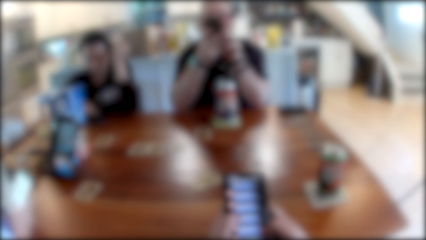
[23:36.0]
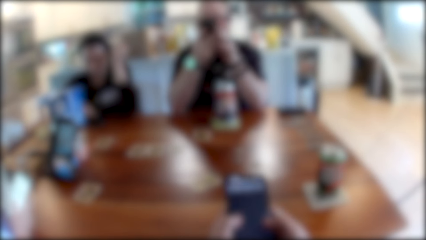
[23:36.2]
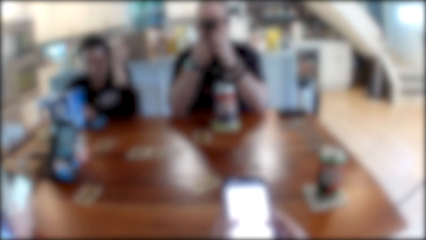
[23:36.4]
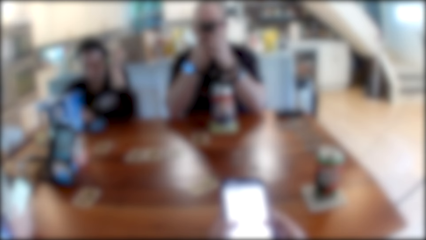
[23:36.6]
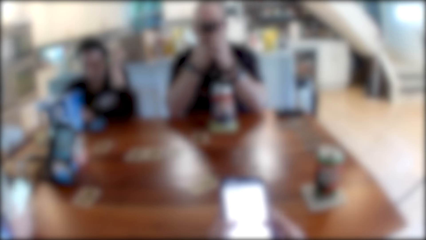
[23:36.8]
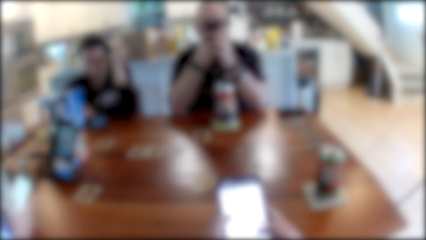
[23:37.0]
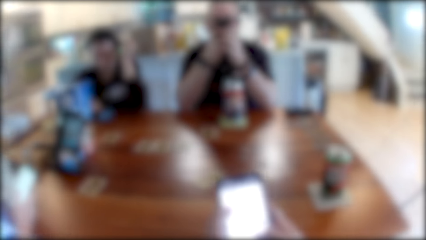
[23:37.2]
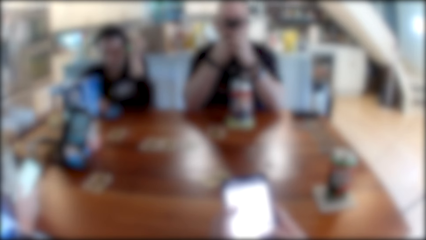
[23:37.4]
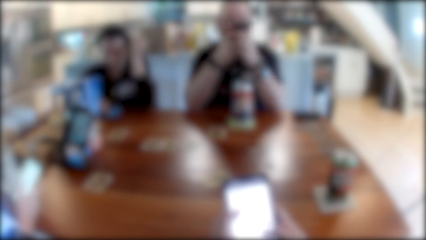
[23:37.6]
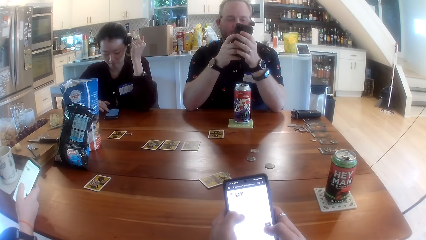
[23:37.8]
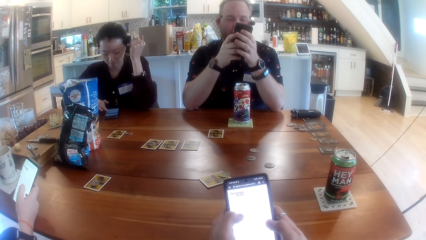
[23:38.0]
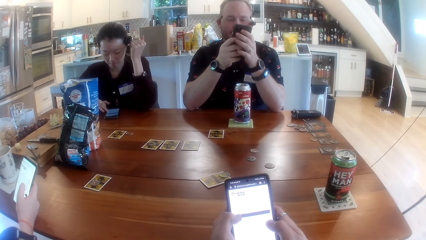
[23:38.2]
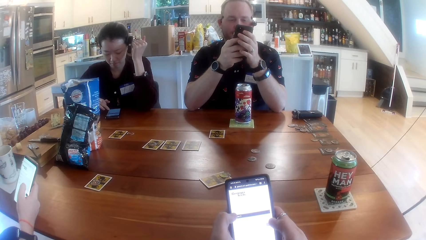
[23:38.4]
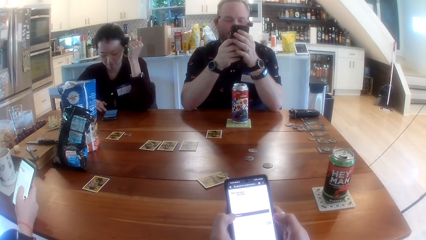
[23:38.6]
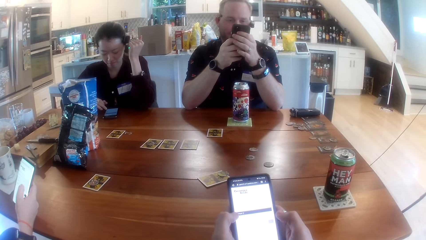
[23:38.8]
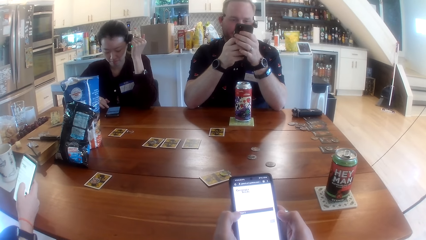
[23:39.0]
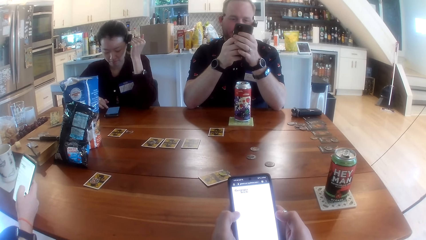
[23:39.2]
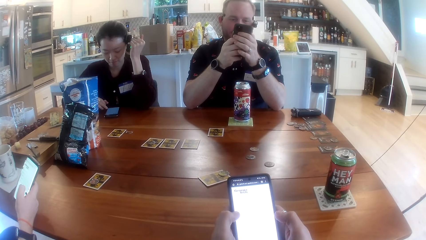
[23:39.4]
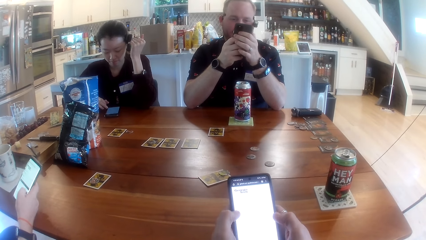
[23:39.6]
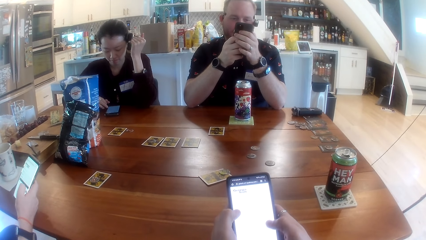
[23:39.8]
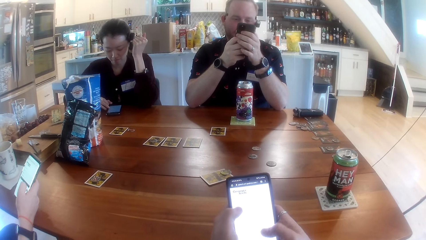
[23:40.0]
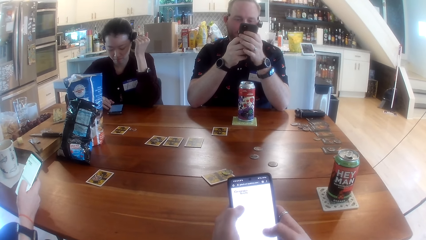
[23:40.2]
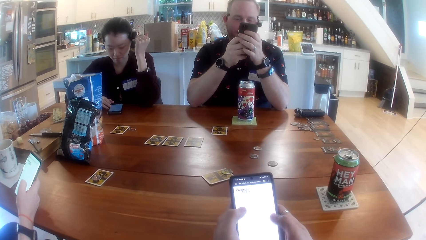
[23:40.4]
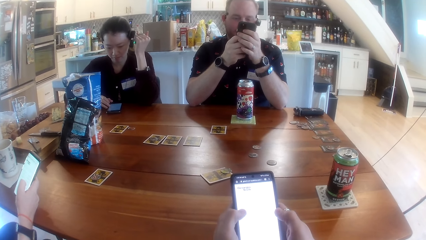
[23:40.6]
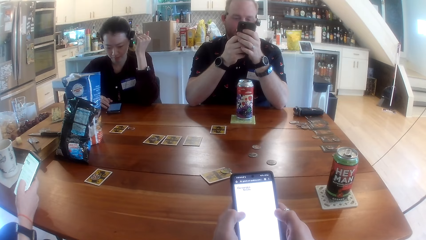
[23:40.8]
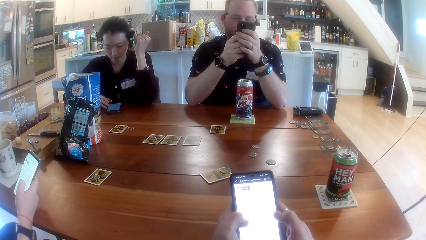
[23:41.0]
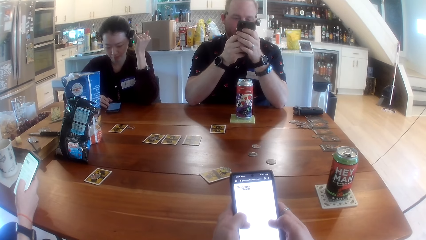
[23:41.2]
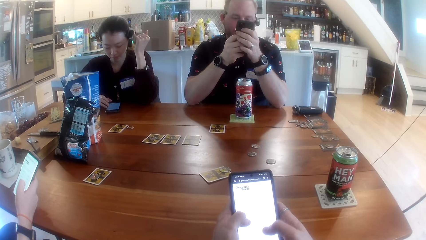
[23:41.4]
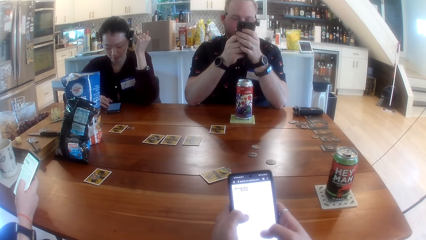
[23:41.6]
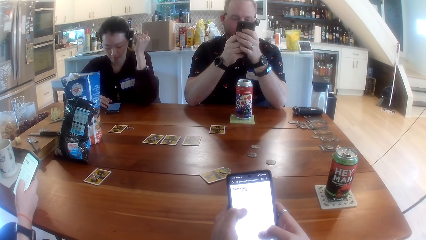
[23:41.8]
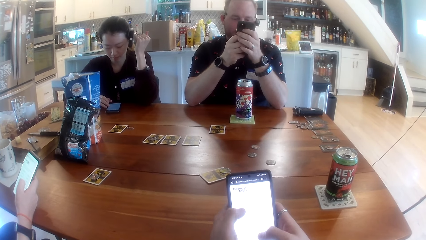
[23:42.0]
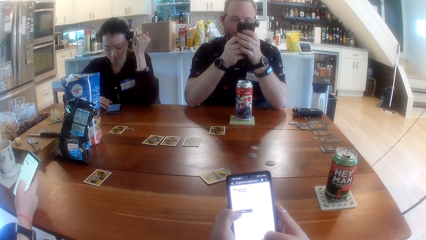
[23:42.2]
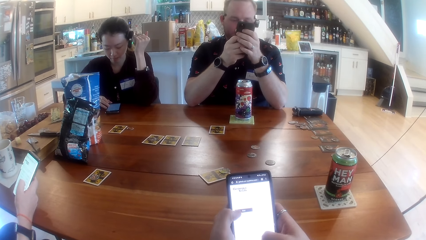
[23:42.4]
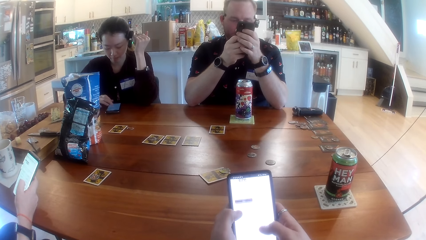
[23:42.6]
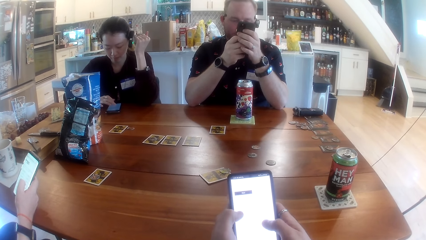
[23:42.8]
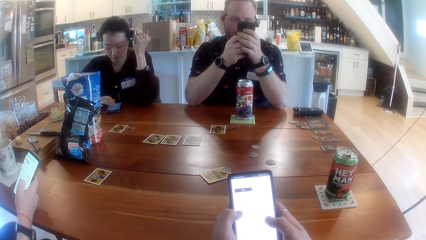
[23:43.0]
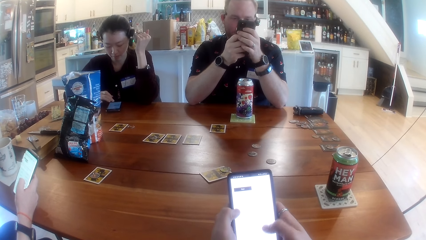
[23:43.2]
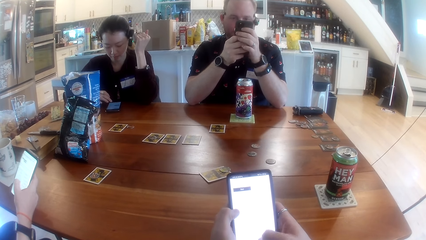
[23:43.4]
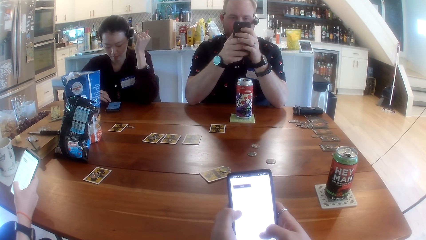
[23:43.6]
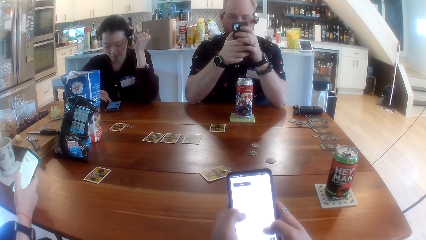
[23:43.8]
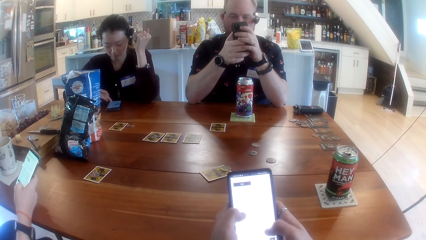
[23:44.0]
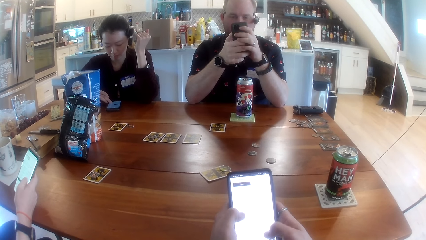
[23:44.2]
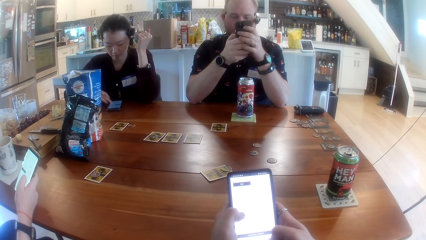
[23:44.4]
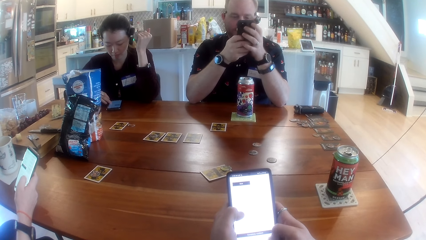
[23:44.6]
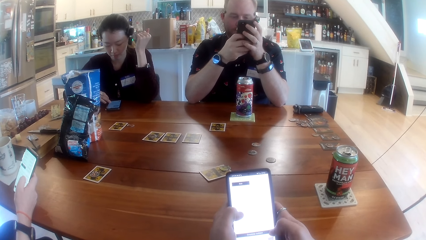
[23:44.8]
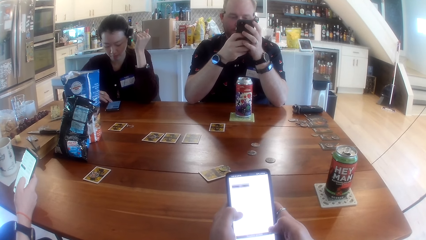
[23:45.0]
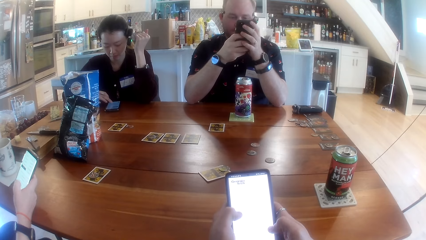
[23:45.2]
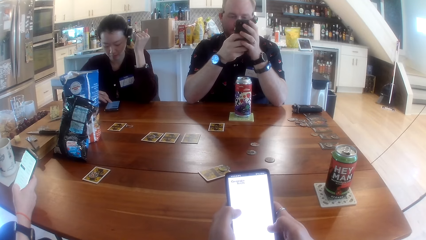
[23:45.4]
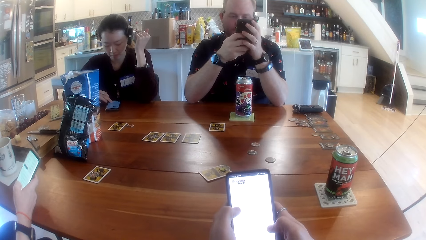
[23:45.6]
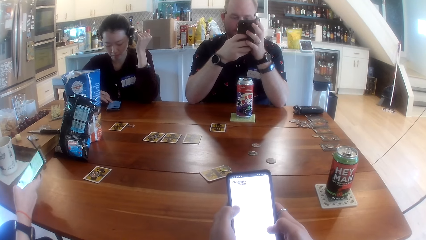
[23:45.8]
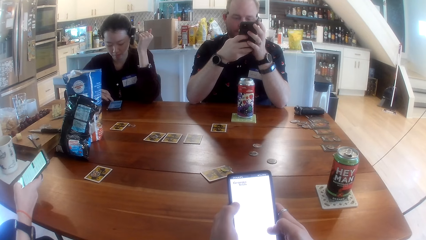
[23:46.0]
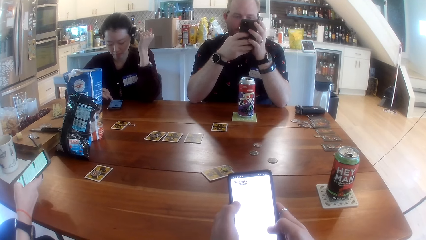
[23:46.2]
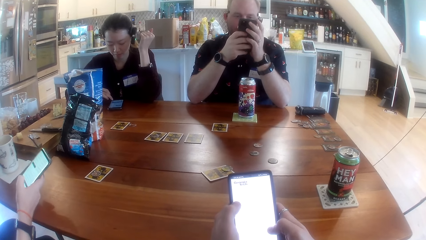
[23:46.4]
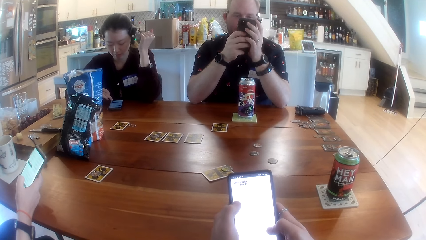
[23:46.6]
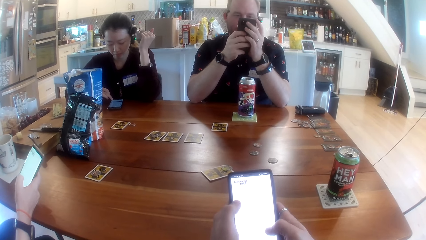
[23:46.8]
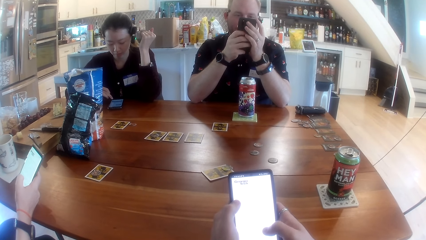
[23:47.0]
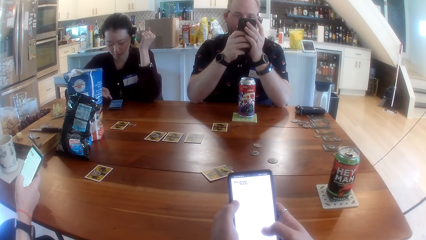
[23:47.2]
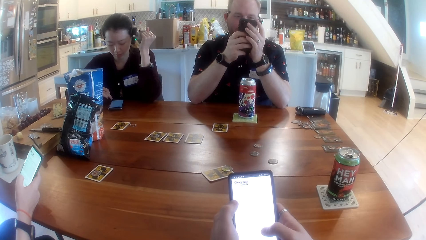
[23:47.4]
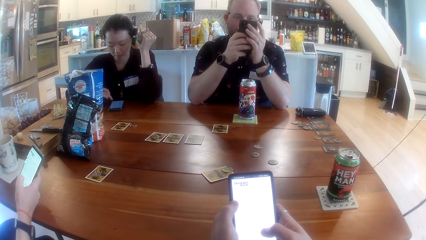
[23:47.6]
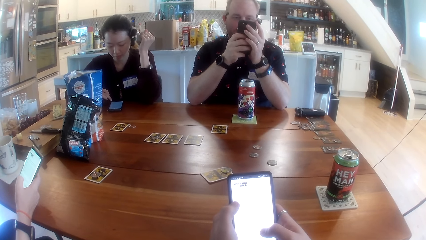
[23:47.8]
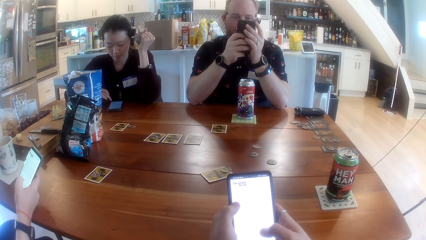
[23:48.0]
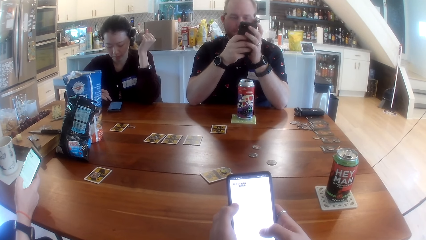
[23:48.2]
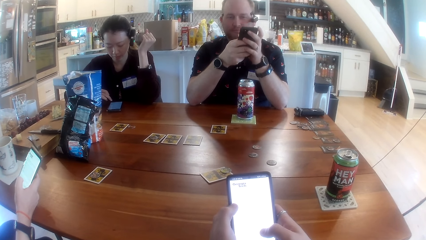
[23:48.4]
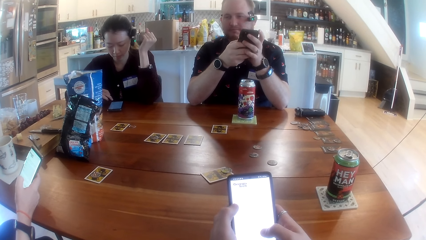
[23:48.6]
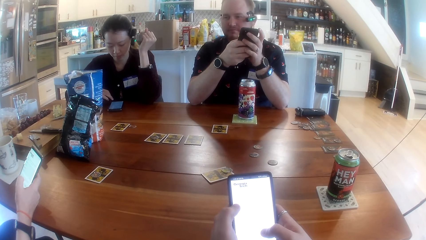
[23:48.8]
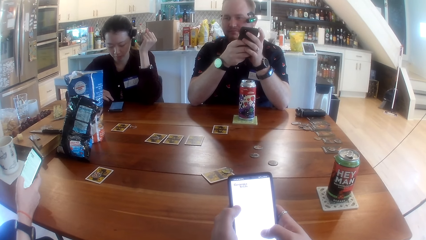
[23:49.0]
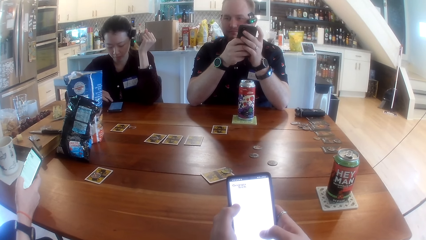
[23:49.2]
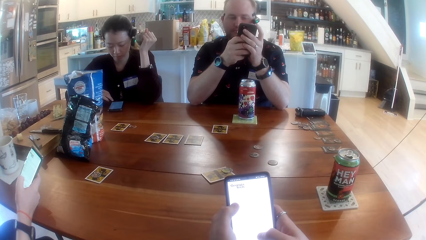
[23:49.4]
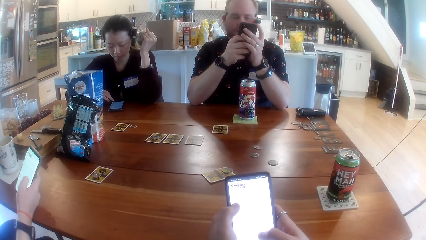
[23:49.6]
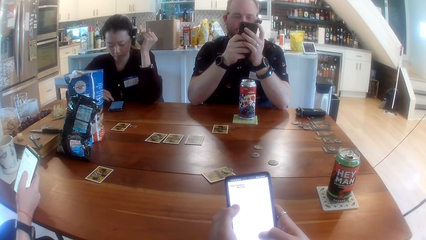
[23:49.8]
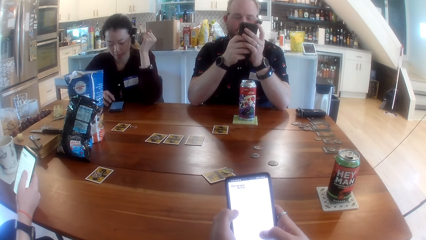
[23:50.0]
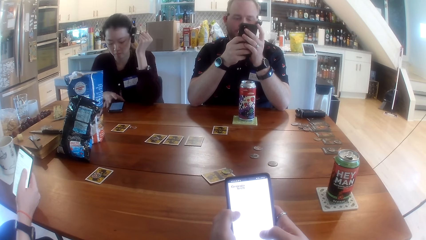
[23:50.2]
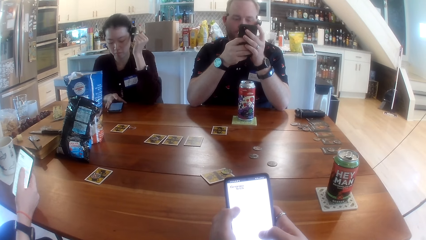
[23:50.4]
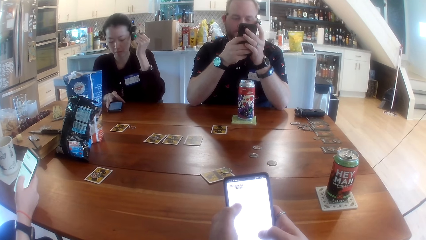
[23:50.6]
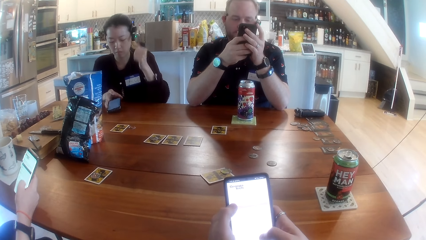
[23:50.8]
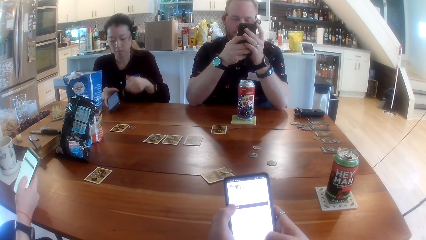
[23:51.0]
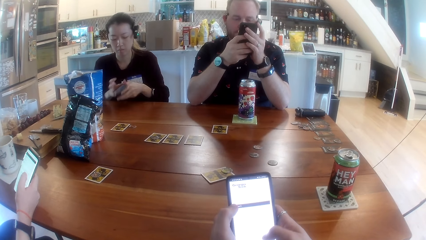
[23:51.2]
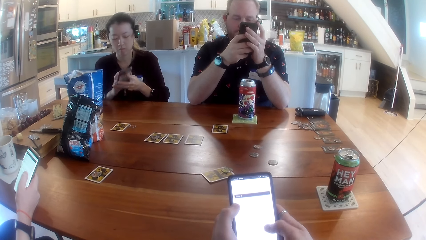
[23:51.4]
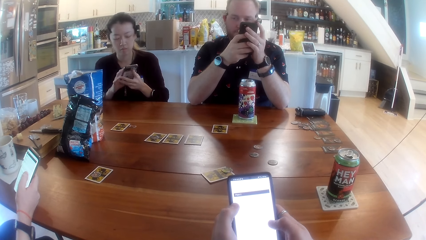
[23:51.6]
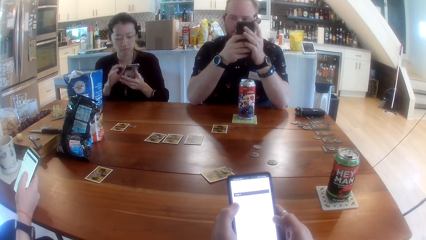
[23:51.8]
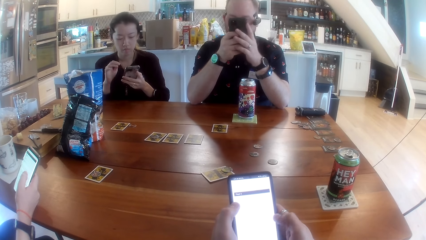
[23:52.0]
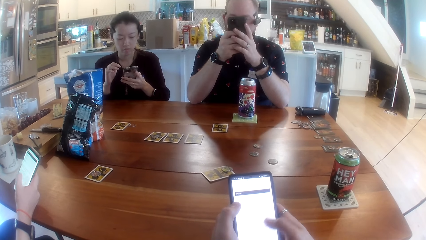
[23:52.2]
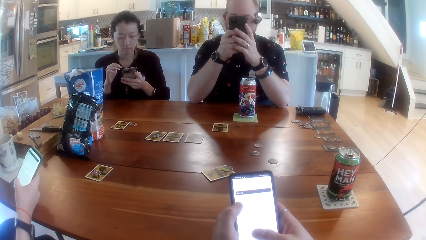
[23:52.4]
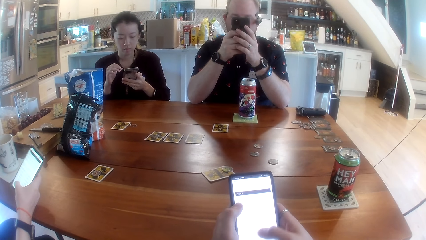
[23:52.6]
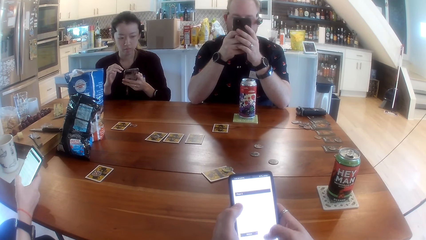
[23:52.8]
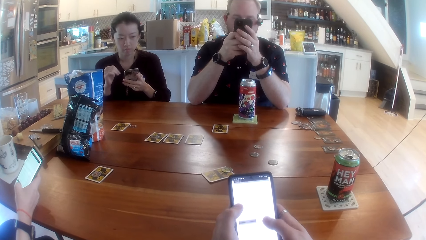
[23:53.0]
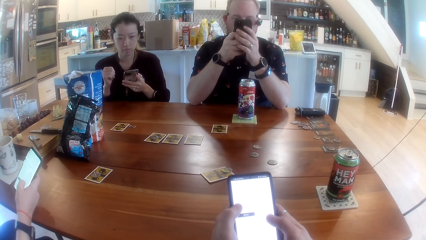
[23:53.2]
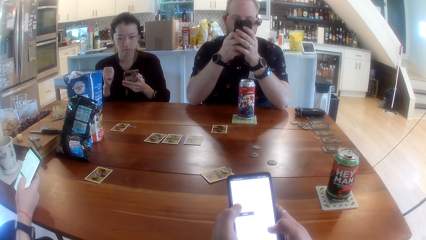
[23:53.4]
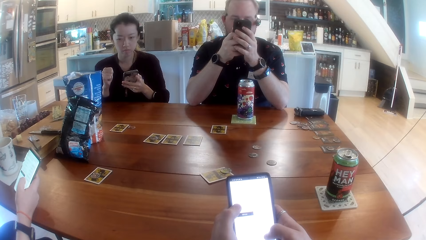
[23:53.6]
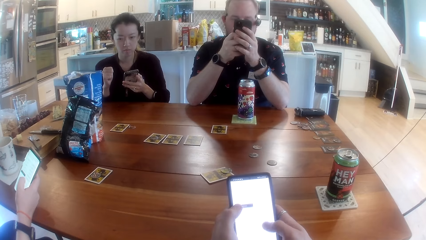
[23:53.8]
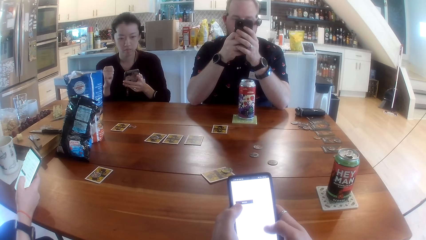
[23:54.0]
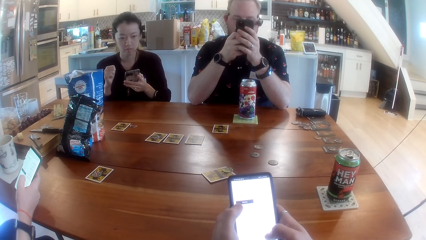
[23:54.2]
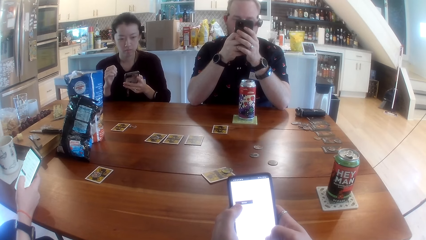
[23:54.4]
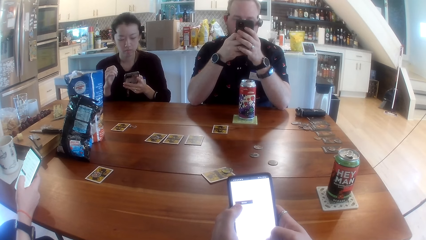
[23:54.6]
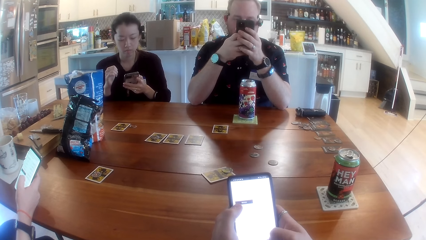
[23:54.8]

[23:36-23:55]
The man operates his phone with both hands. The camera wearer operates the phone and scrolls the phone. The man scrolls the phone, looks around, and scrolls the phone. The camera wearer scrolls the phone. The woman takes her phone from the table with her right hand and passes her phone from her right hand to her left hand.
